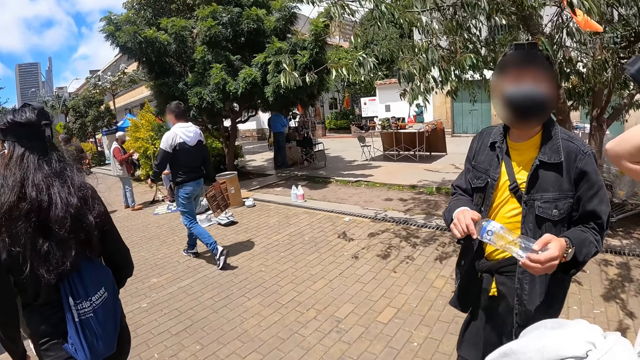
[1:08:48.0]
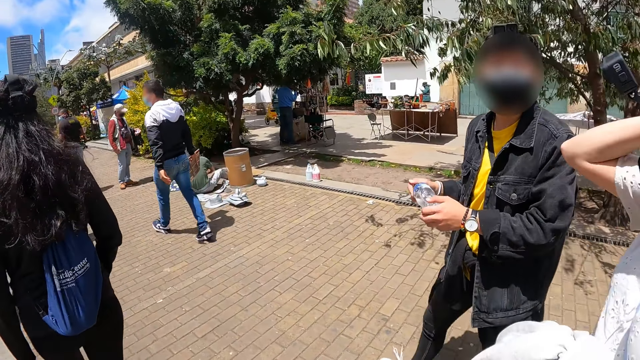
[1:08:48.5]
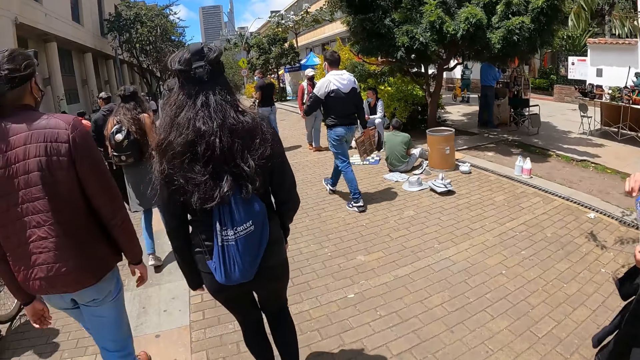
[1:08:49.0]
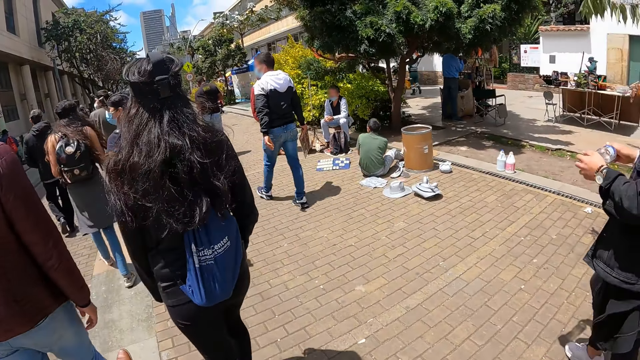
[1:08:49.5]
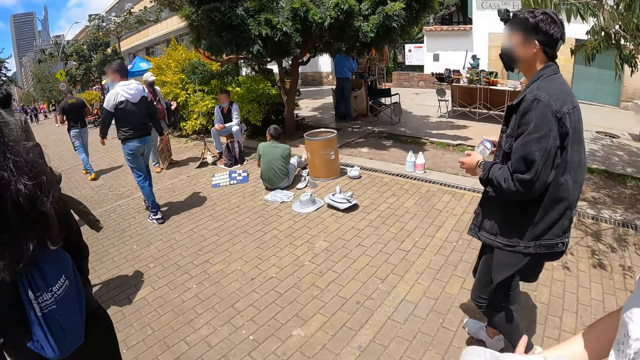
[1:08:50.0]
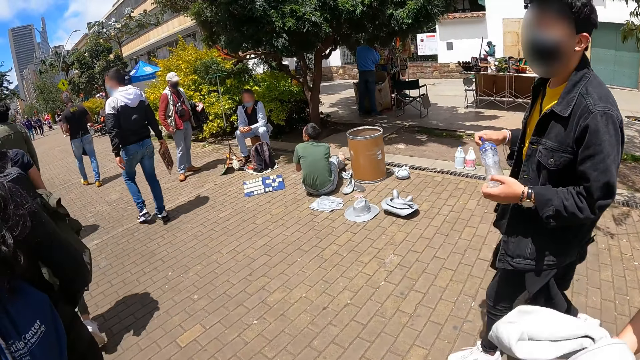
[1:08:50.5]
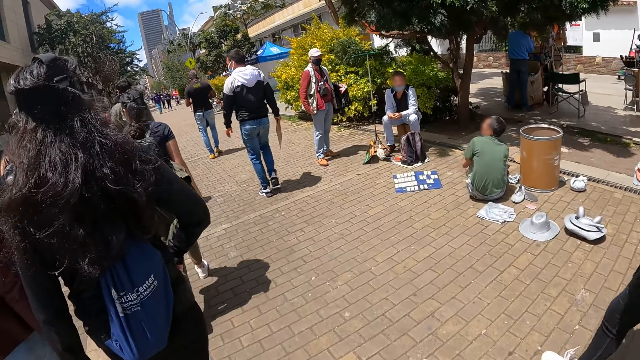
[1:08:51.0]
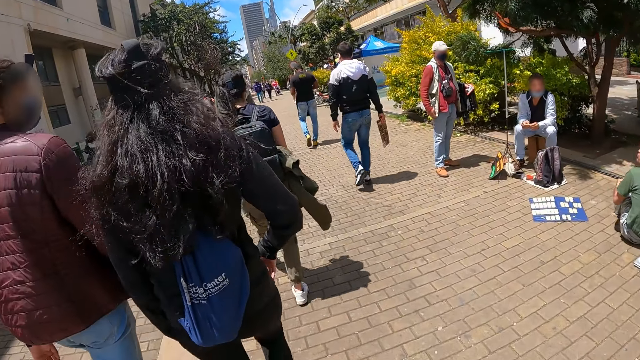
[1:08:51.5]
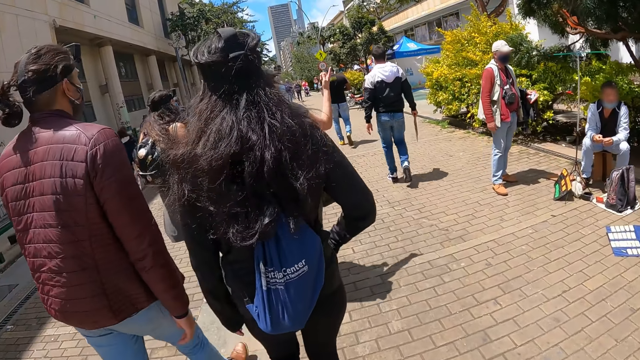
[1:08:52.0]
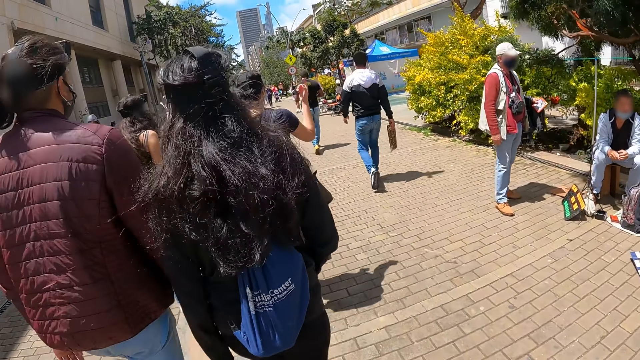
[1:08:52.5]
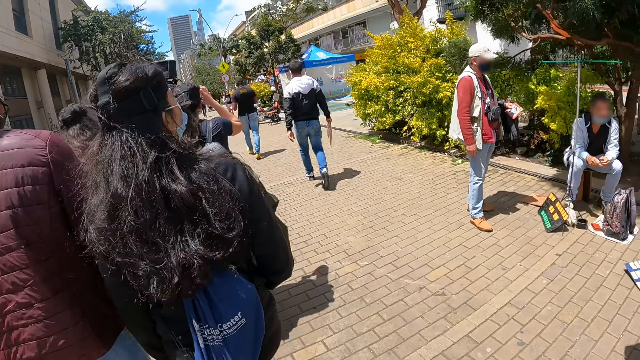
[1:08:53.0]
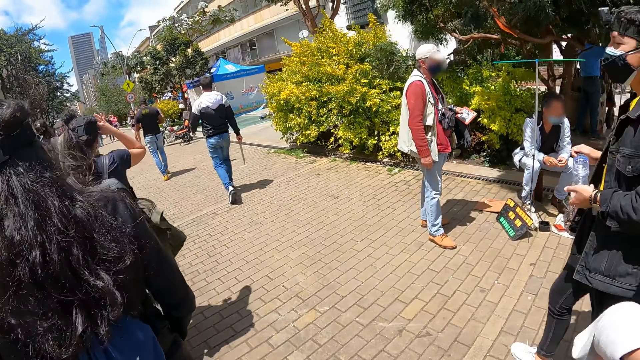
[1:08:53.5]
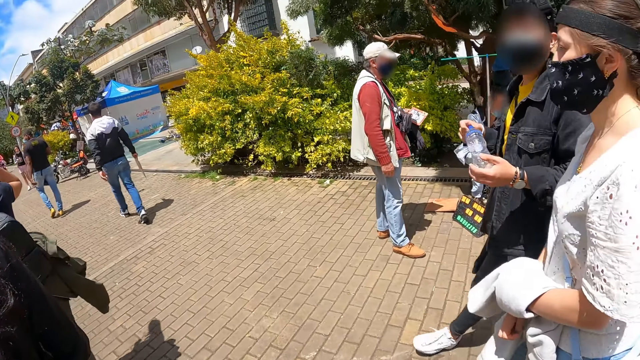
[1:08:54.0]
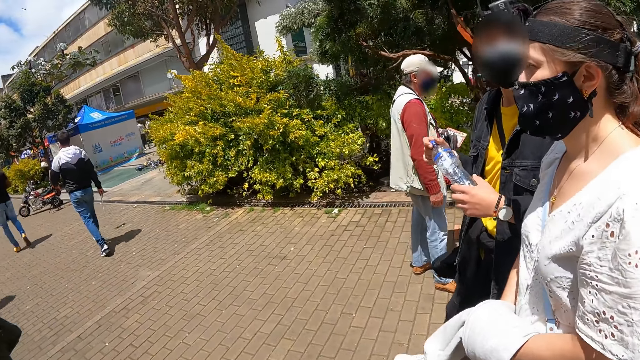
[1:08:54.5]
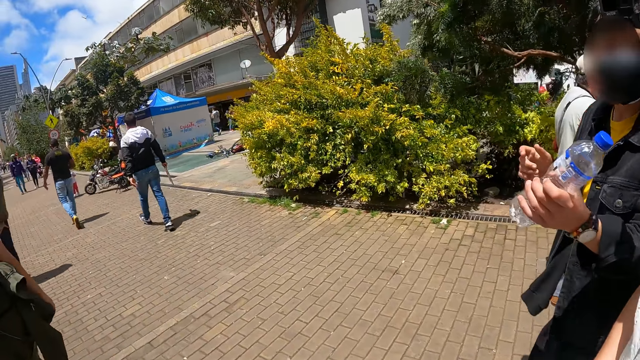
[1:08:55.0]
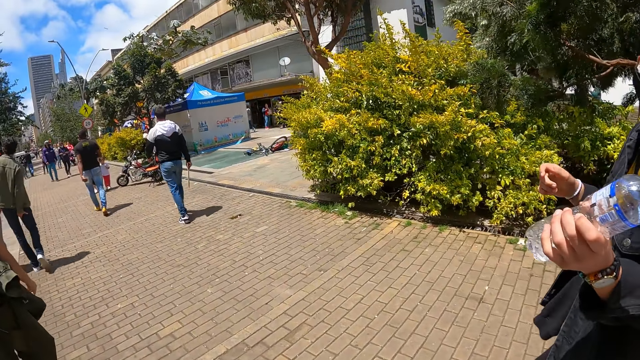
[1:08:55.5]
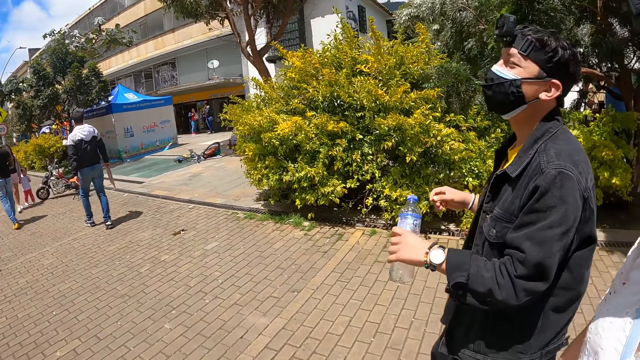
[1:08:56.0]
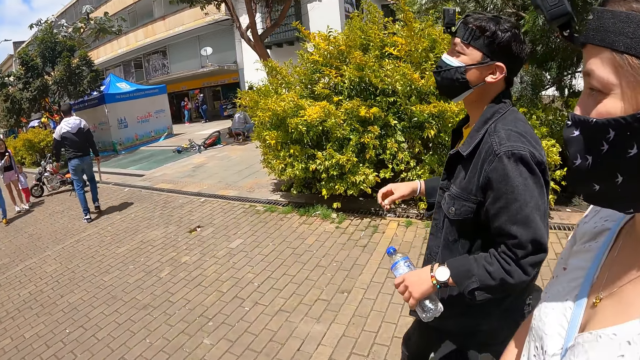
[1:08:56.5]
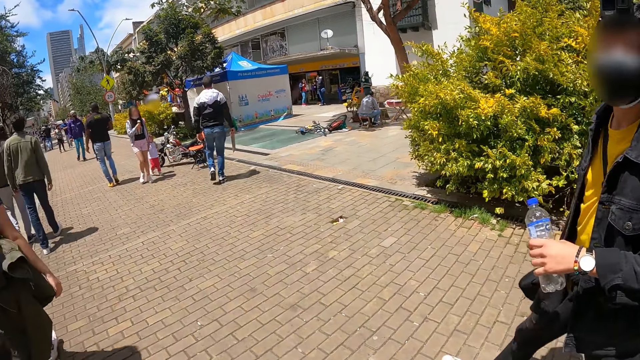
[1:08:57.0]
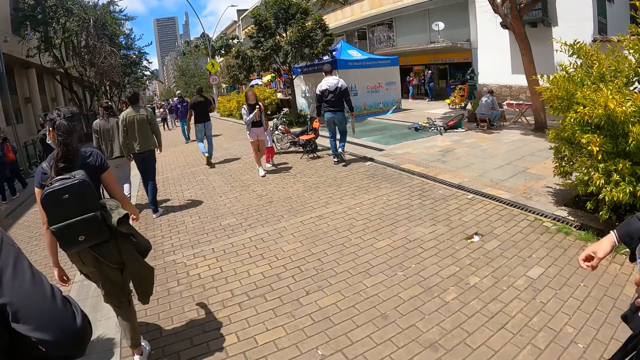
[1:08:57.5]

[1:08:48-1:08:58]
The camera wearer looks at a man. They walk around the compound with the team.

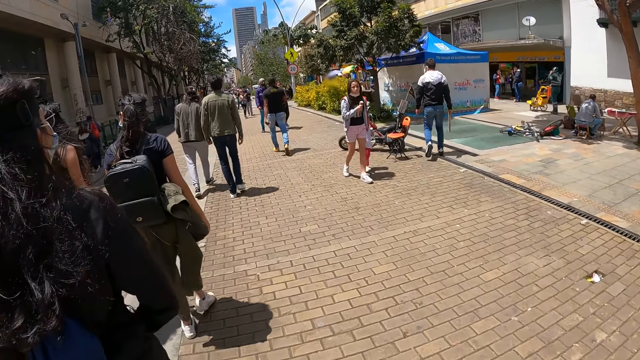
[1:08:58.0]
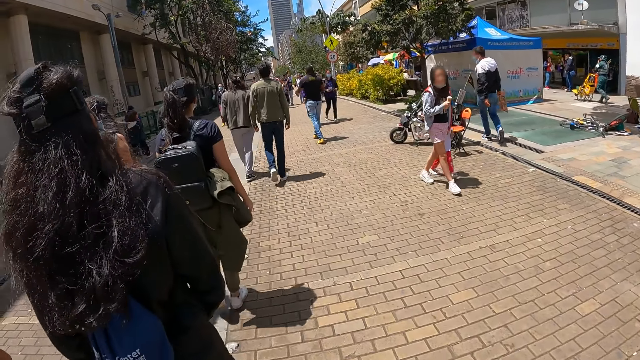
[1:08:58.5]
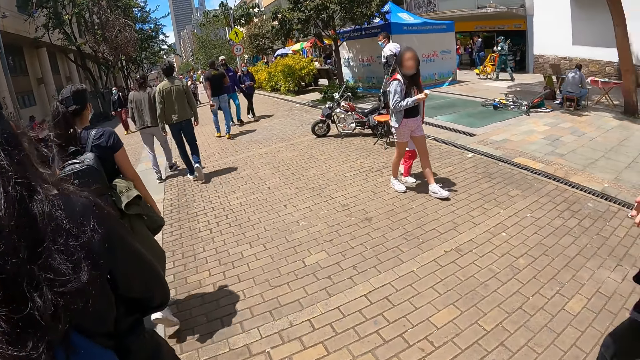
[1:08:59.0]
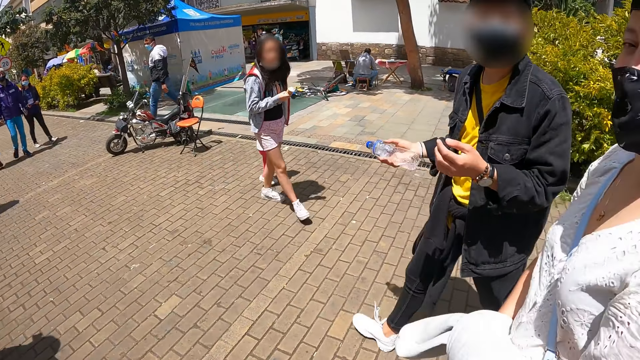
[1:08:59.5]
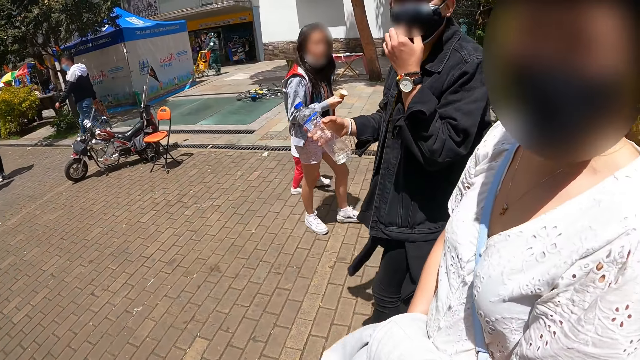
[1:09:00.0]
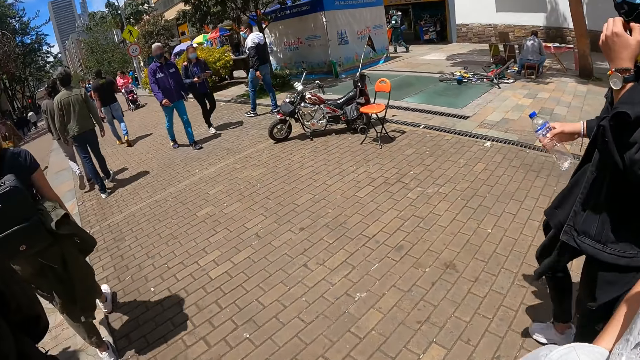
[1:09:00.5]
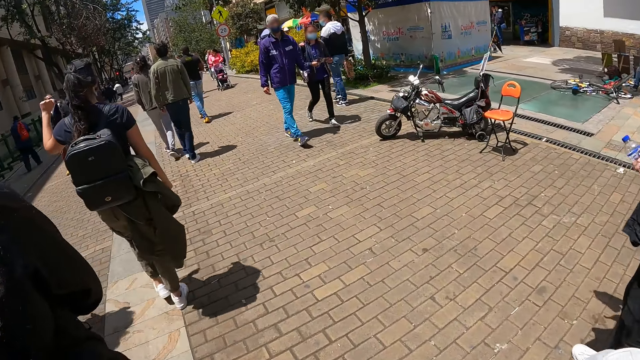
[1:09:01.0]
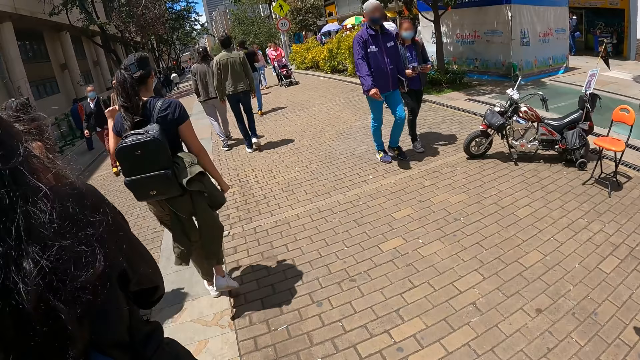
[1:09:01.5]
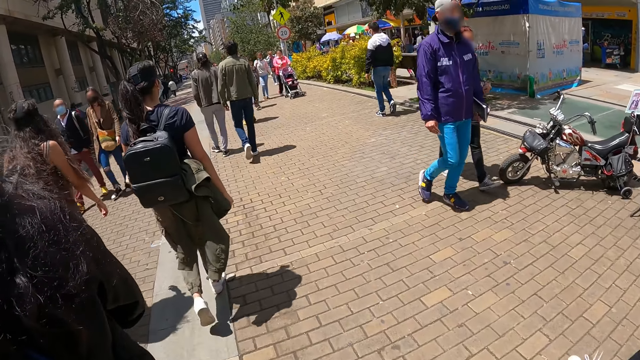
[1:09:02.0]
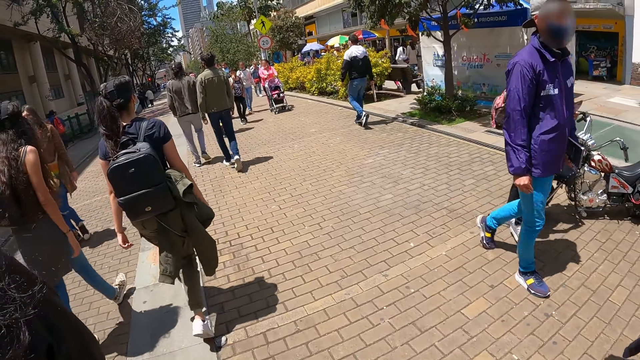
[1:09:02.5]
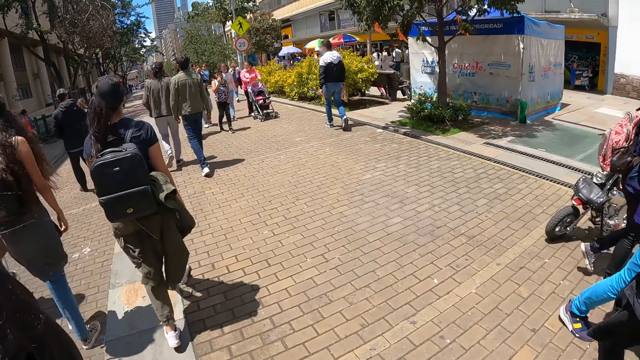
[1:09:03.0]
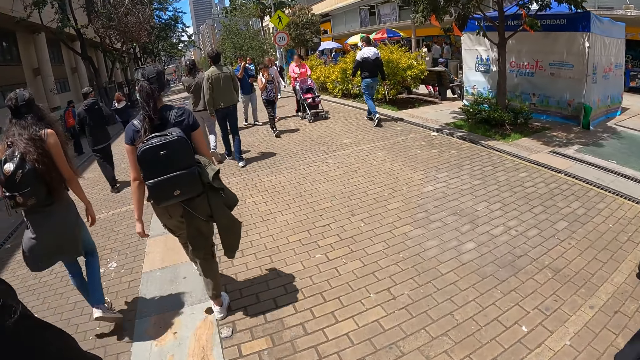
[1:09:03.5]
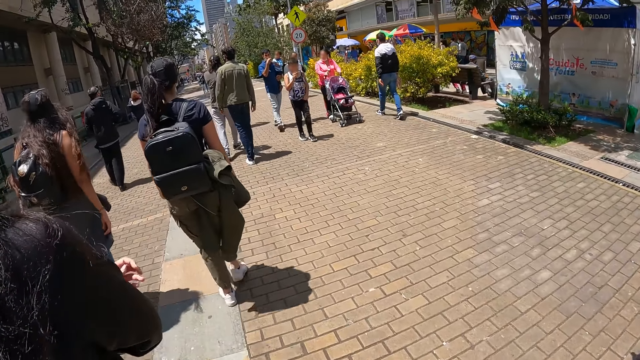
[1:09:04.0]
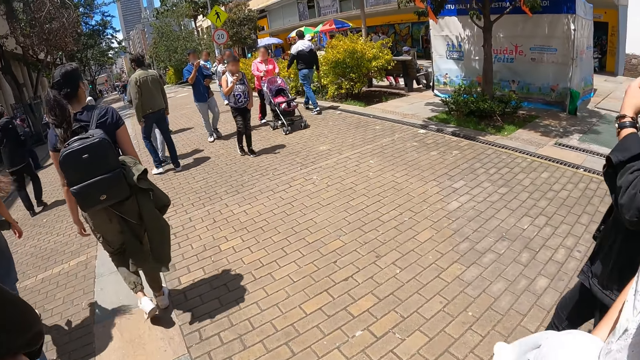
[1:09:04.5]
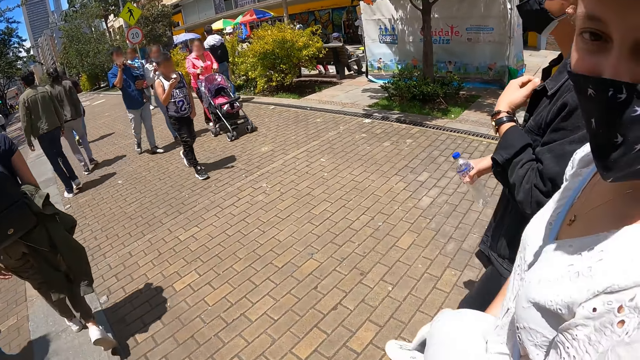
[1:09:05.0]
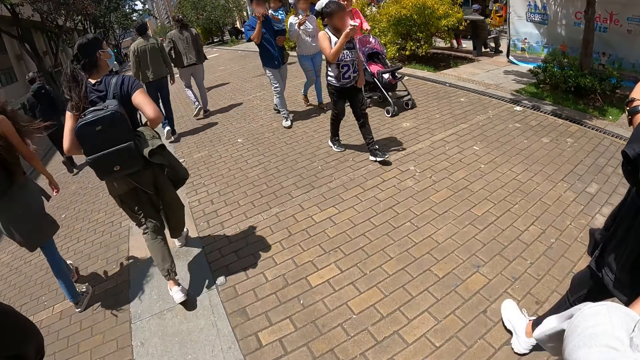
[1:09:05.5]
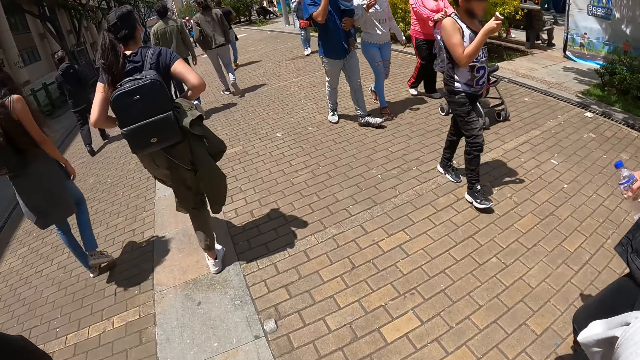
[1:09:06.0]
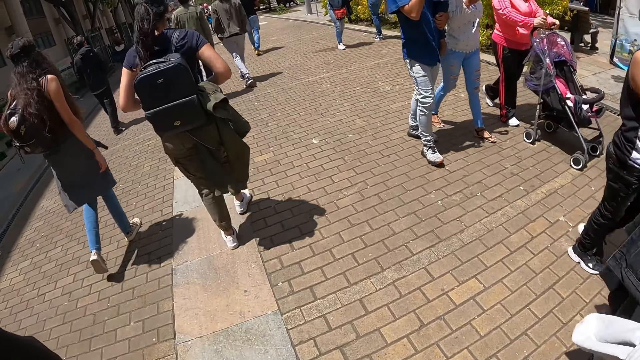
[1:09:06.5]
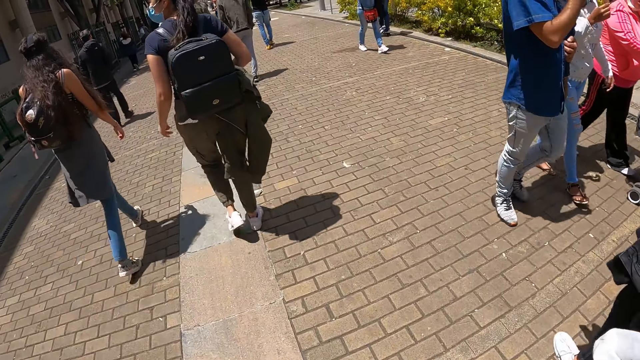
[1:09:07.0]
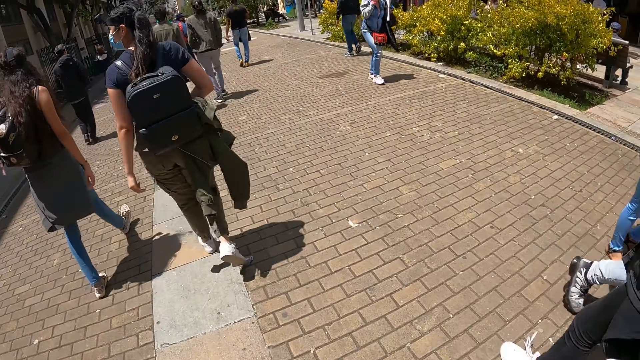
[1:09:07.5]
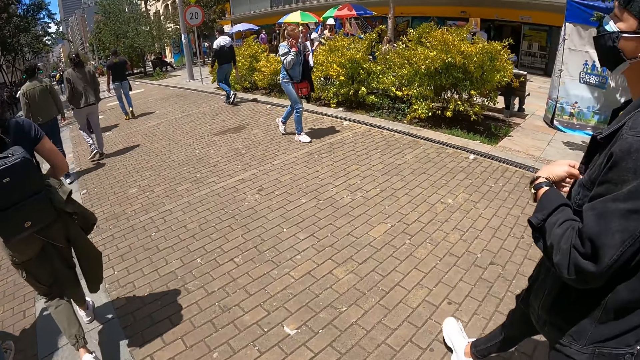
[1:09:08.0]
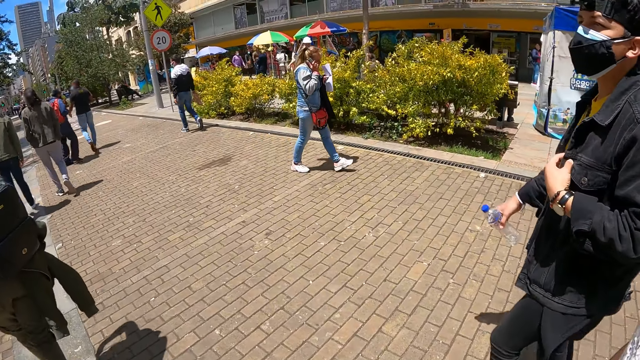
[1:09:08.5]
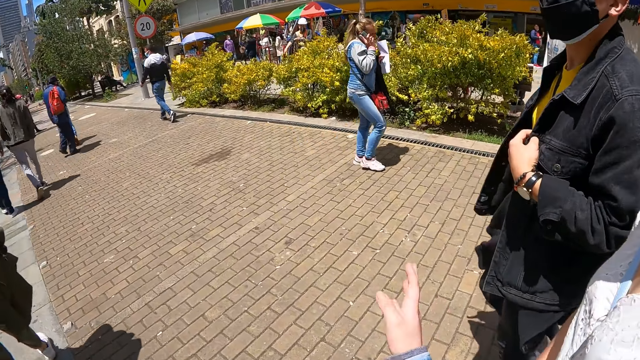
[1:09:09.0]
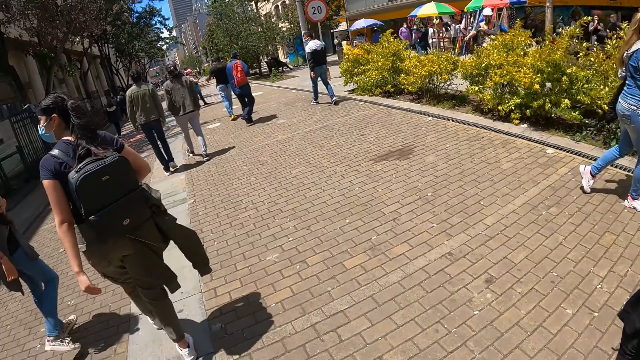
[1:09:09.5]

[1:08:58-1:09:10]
The camera wearer converses with a person and another person. They walk around the street.
